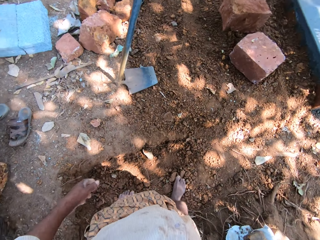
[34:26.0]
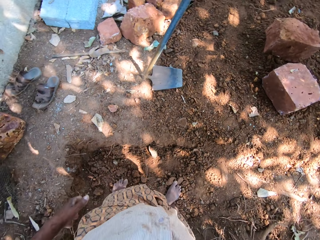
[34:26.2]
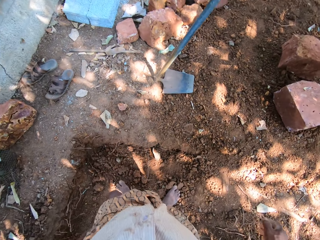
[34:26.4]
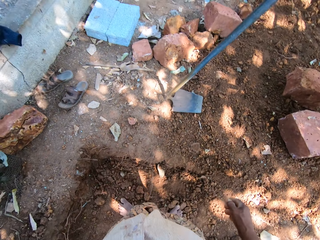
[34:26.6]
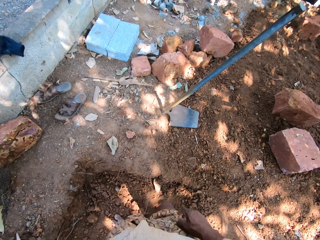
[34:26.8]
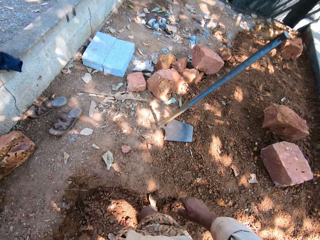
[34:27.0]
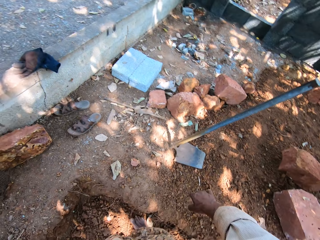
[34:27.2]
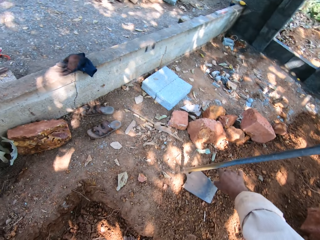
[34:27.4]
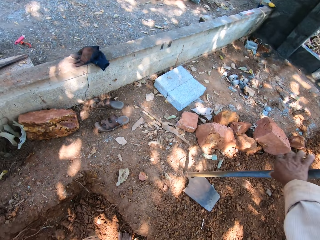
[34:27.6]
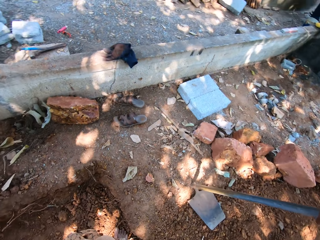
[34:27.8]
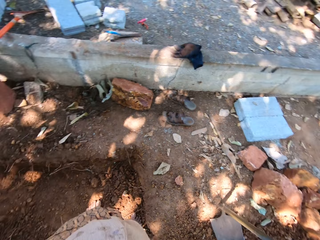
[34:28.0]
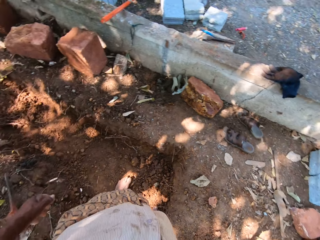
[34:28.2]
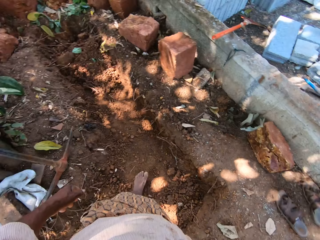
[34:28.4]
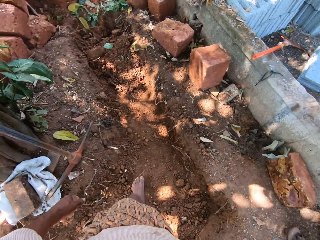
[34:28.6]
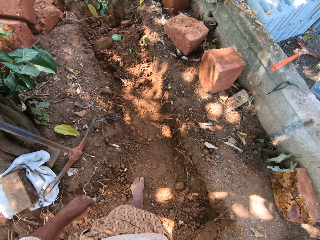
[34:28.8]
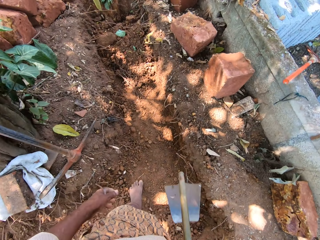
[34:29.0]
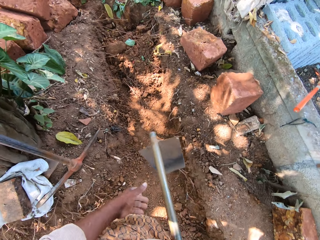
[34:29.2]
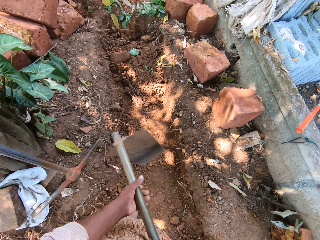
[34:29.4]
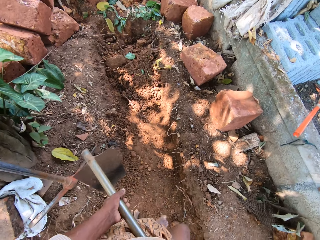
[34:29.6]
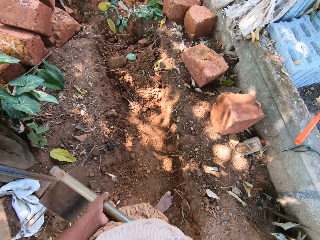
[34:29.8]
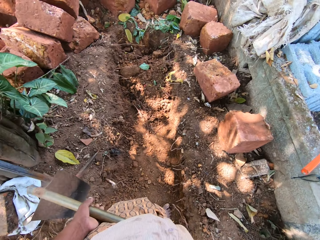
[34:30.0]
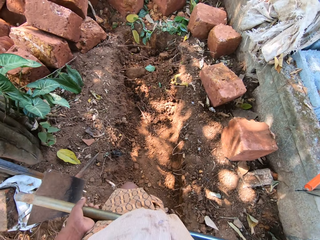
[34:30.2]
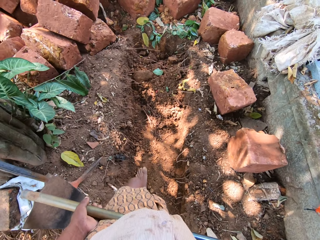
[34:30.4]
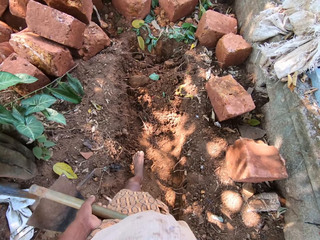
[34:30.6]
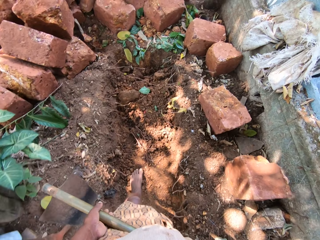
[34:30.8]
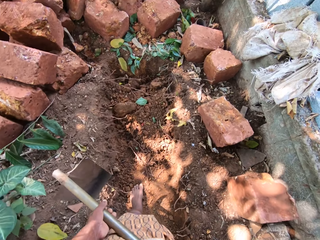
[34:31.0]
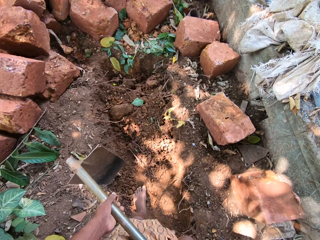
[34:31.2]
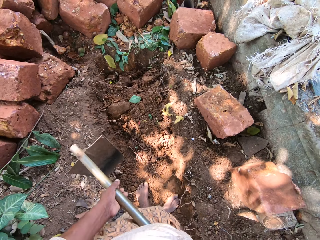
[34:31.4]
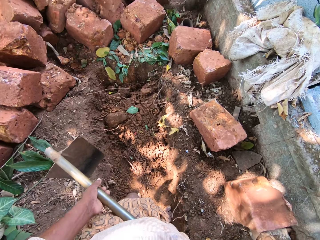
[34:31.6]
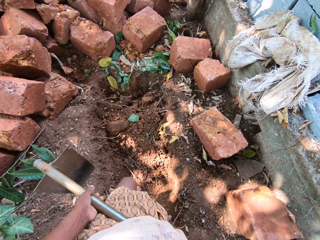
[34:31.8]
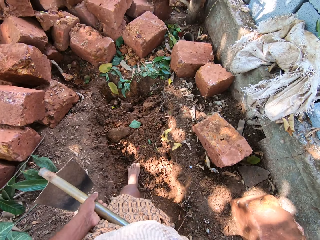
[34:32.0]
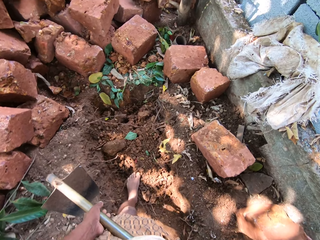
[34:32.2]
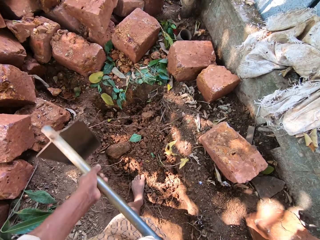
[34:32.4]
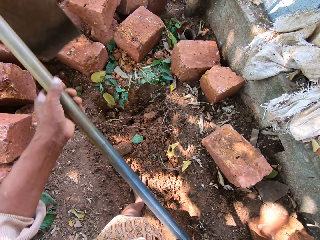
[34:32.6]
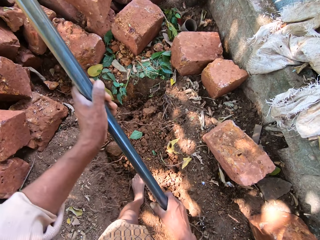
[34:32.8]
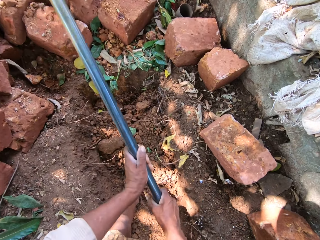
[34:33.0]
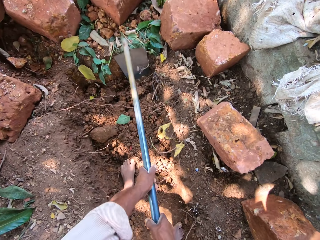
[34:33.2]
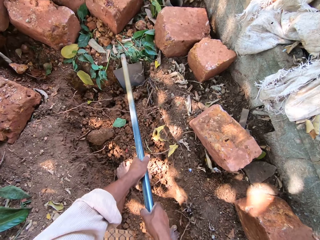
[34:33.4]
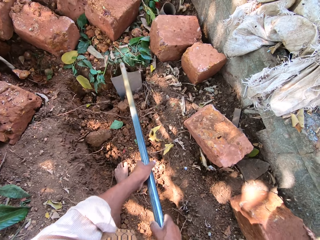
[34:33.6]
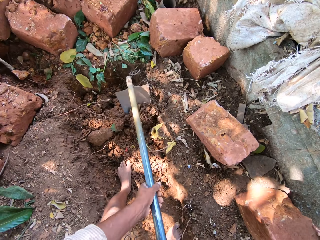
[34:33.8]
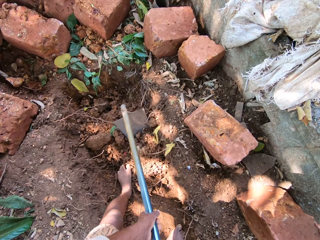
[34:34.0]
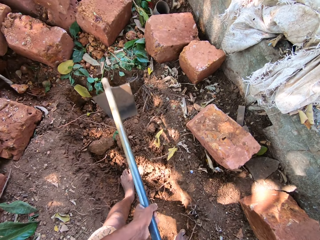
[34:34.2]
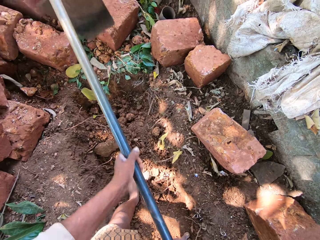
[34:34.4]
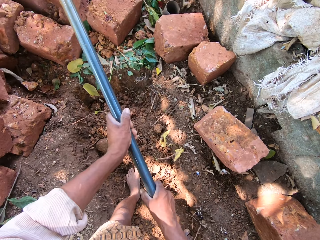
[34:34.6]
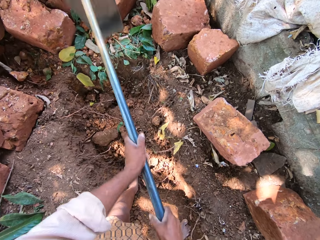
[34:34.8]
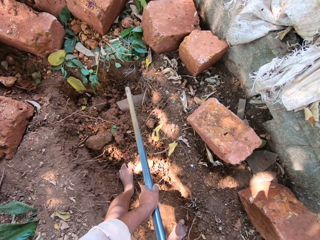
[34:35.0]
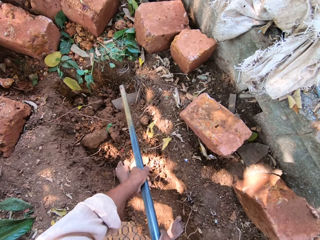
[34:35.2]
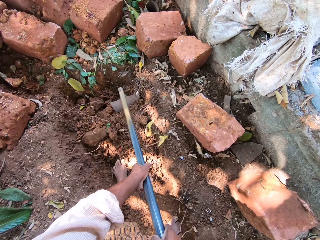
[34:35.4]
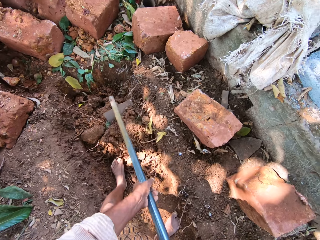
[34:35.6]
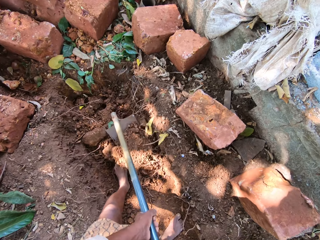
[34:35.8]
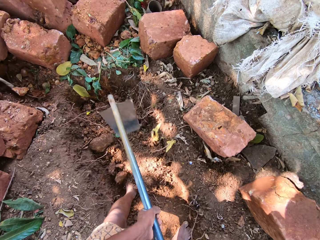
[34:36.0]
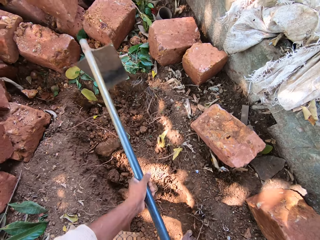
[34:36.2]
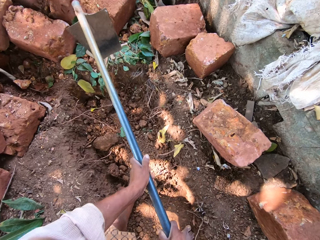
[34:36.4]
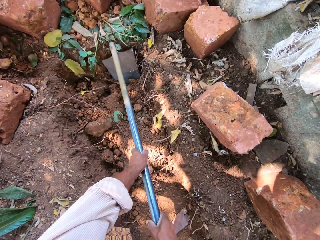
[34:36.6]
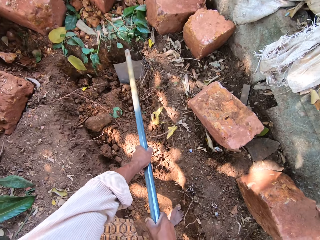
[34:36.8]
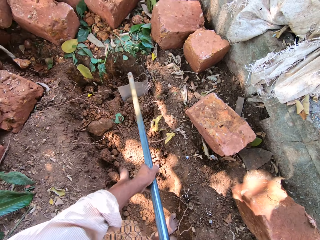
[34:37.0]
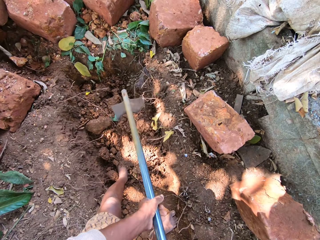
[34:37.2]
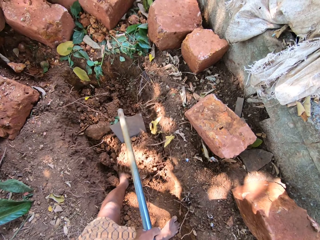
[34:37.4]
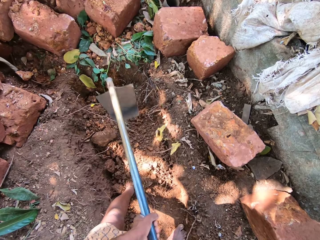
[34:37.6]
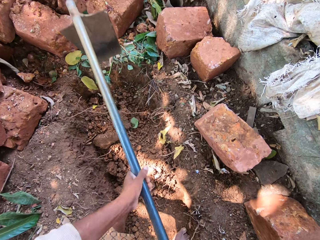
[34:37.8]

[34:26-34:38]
The camera wearer picks up the hoe on the ground with his right hand. He holds the hoe with both hands. He digs the ground with the hoe in both hands. He scoops the soil with the hoe.

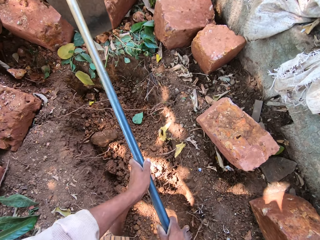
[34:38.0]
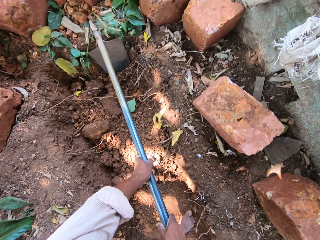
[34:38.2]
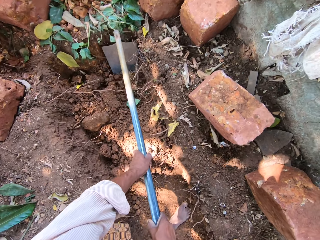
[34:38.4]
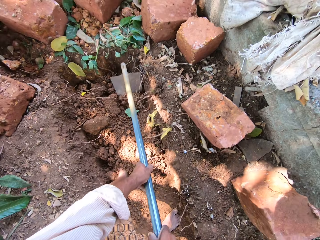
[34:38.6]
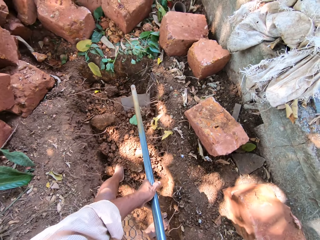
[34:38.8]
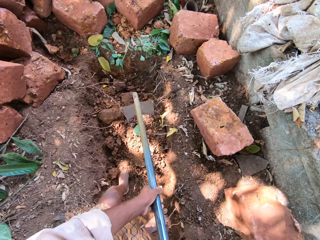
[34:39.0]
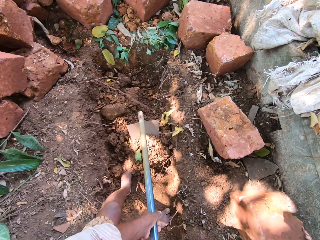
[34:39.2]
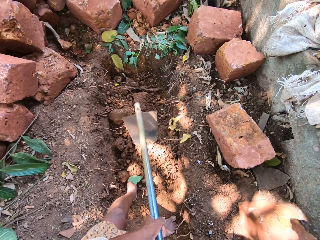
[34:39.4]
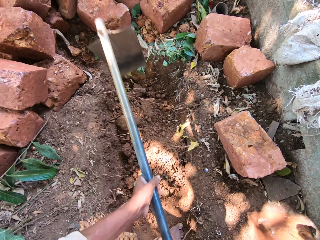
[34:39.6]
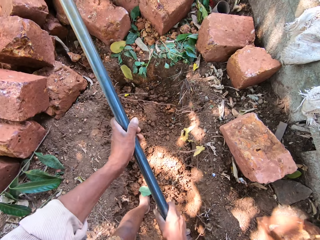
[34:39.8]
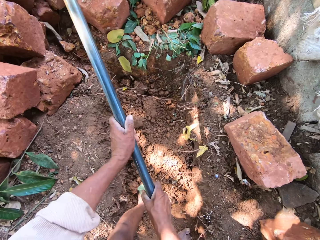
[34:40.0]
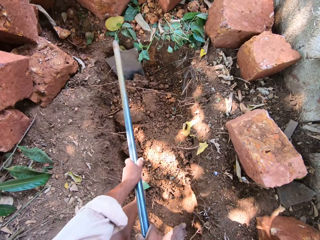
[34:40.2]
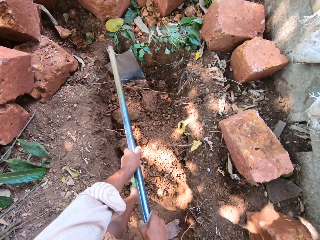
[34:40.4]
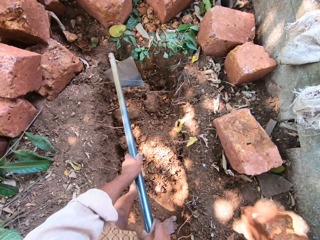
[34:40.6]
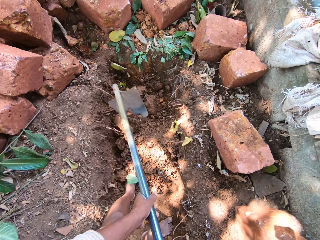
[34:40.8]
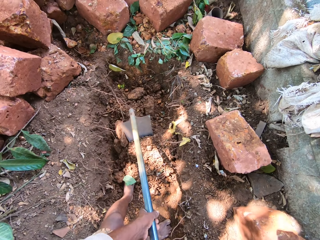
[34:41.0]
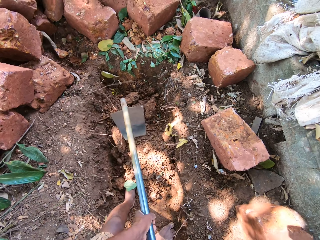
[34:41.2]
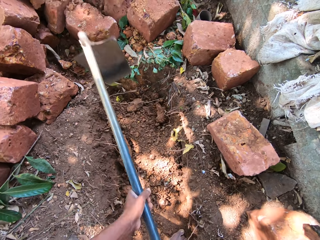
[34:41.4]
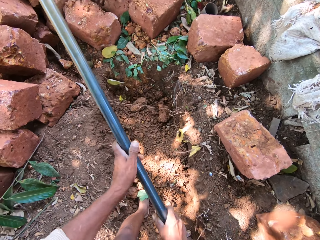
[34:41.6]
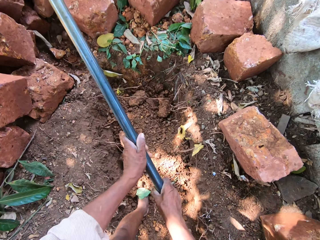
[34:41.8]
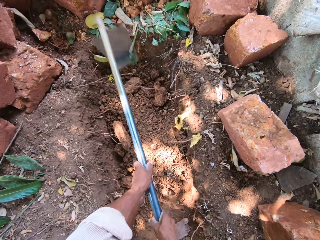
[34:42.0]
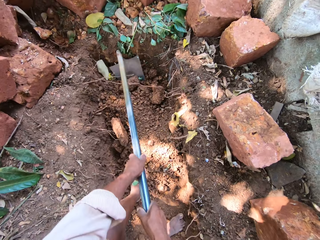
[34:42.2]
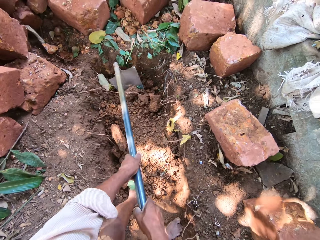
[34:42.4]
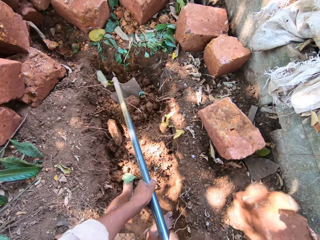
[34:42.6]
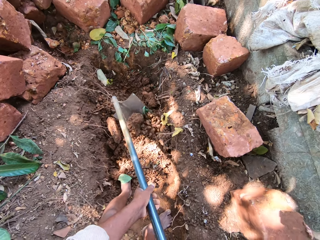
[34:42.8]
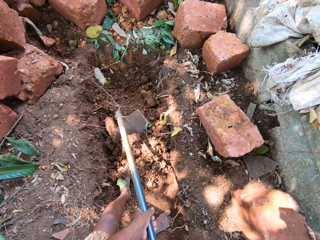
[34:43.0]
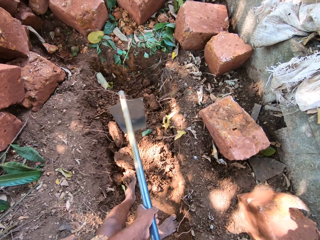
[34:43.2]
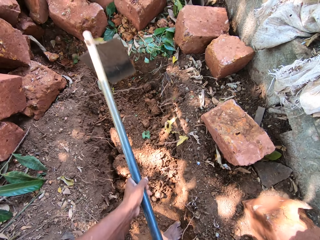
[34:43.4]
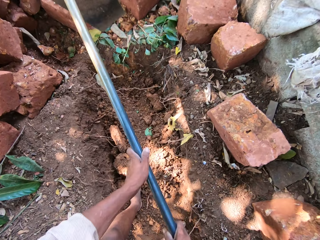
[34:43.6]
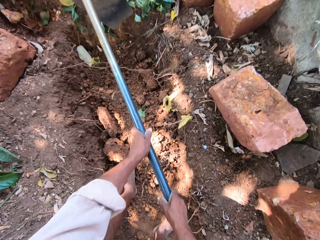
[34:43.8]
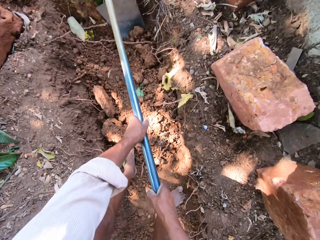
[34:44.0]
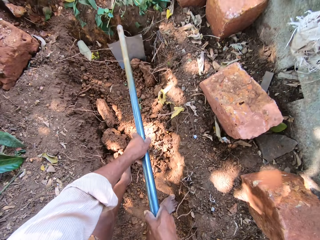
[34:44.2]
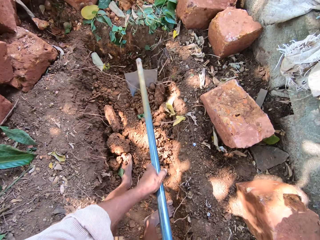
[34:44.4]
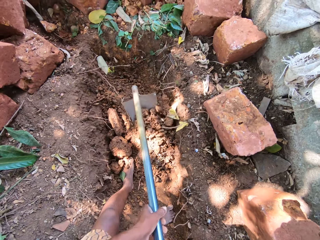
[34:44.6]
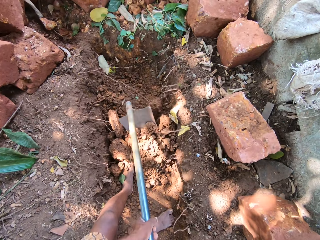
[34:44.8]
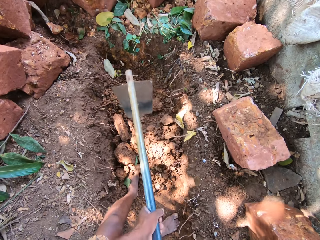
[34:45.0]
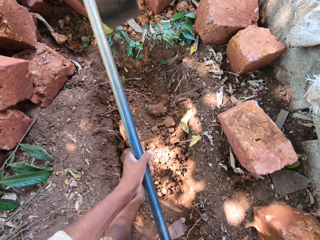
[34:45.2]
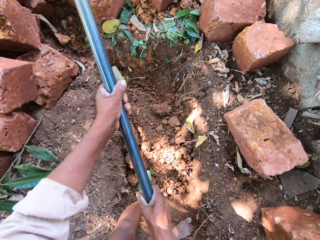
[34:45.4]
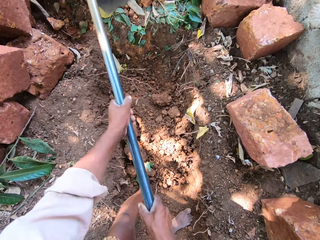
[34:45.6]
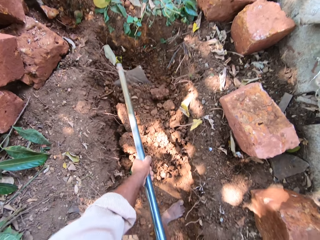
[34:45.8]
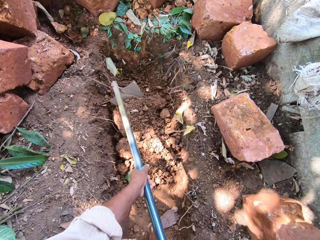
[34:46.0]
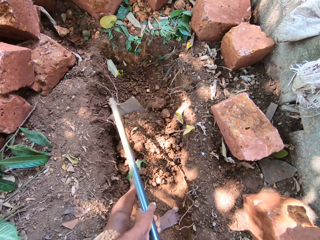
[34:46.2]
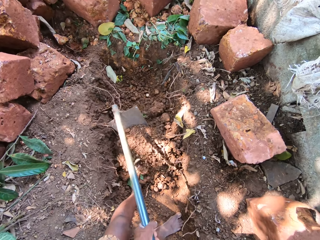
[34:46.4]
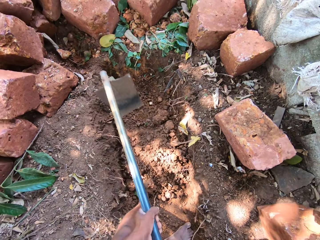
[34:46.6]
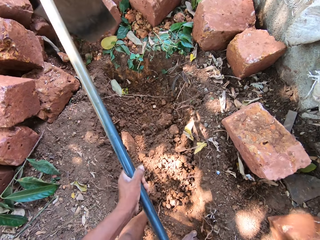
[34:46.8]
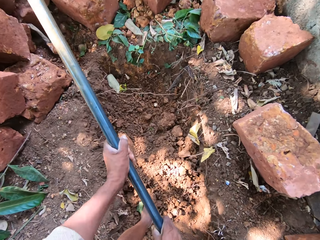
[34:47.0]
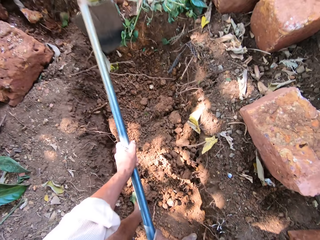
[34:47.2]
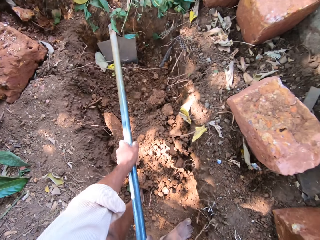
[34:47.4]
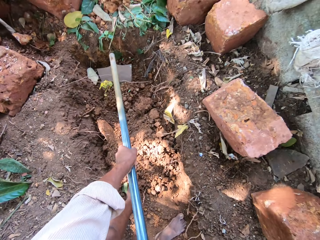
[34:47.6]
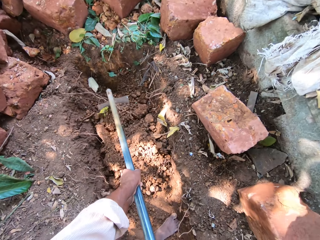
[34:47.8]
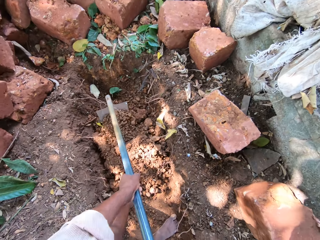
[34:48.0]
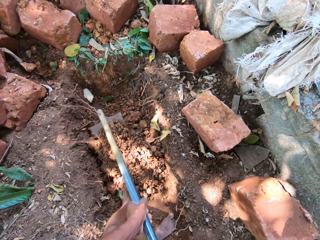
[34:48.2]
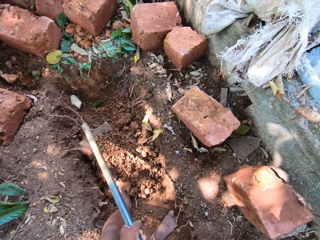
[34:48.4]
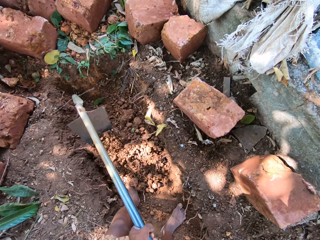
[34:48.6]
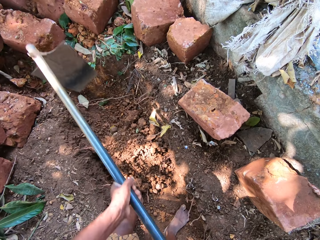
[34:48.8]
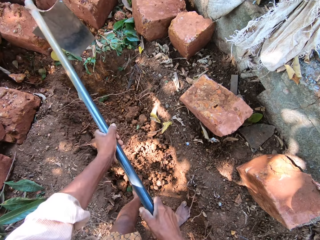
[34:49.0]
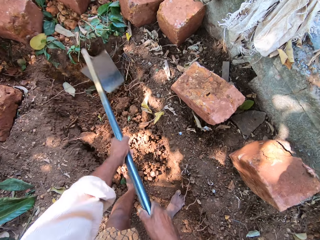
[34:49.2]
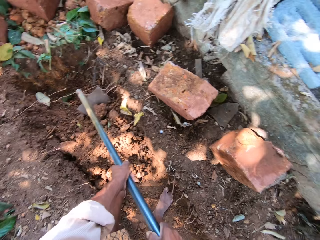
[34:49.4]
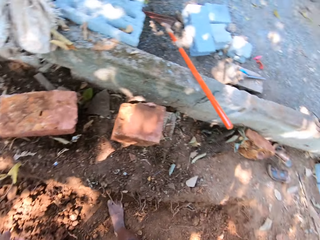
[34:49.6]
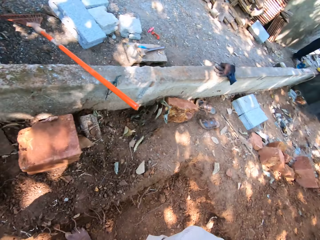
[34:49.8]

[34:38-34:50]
The camera wearer pulls the soil with the hoe.
